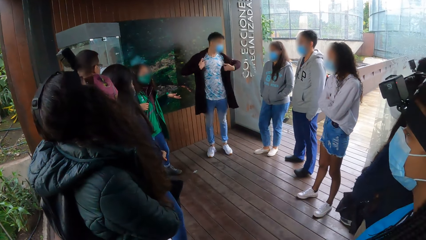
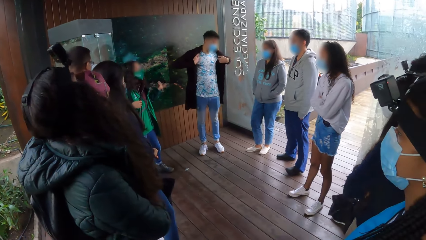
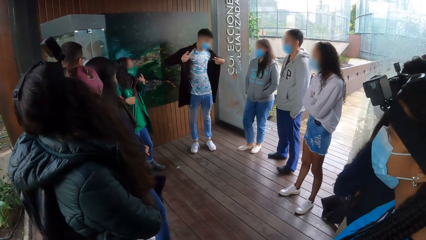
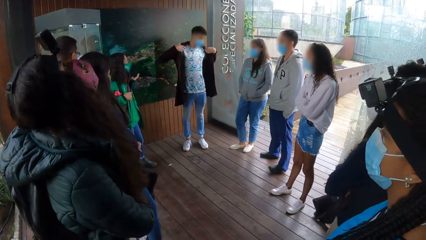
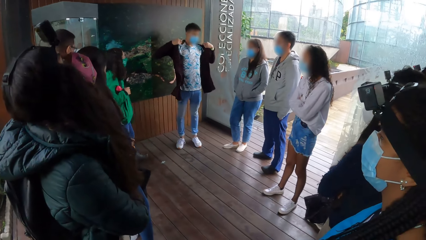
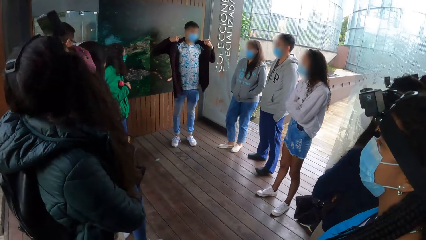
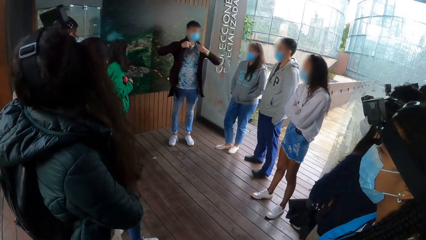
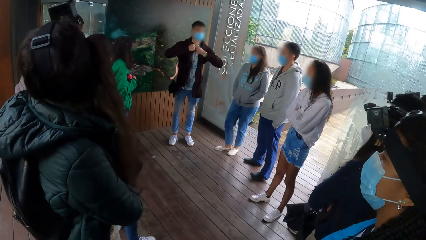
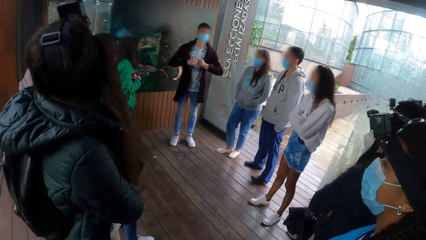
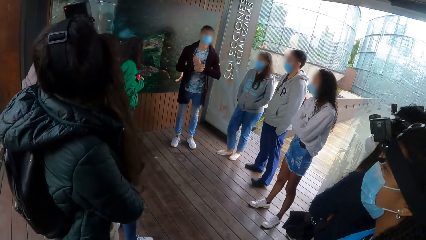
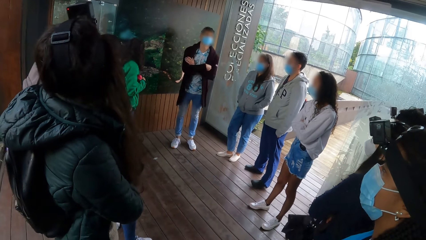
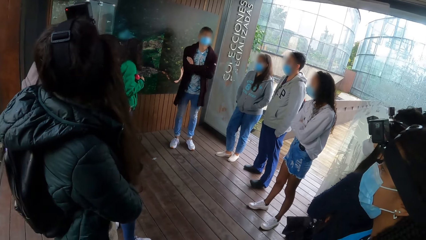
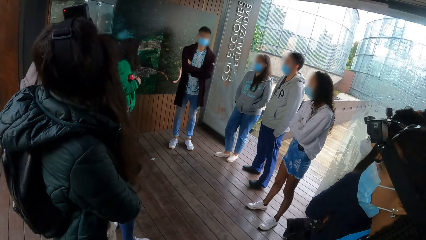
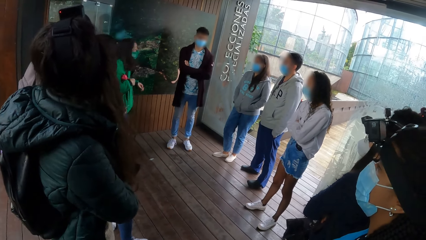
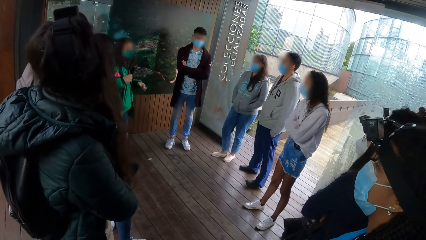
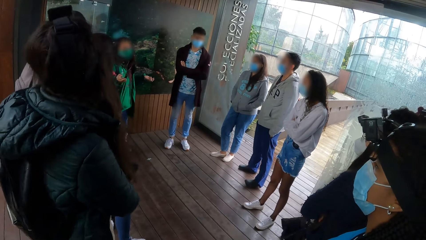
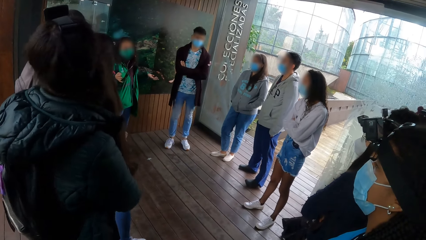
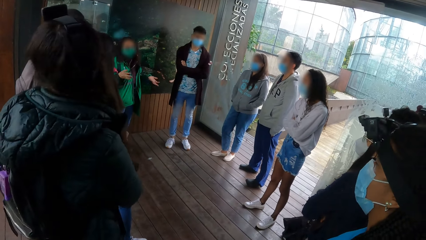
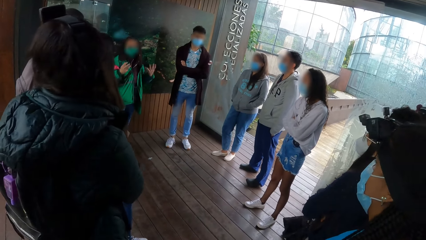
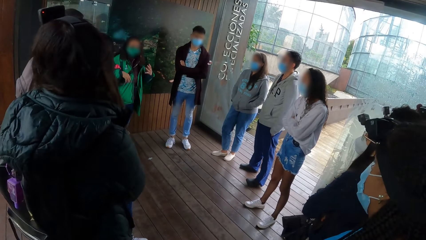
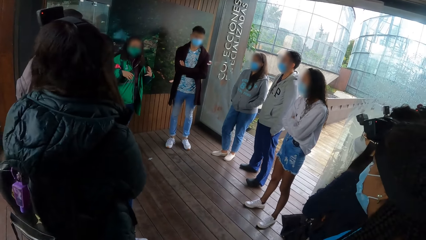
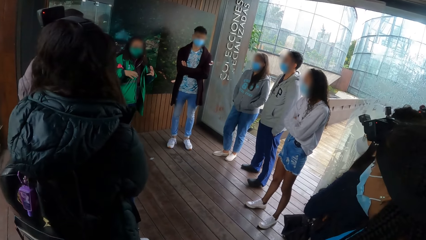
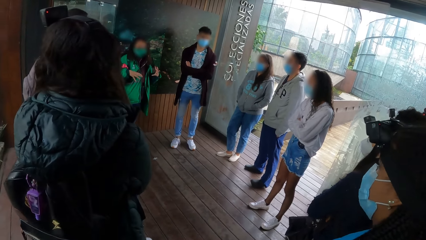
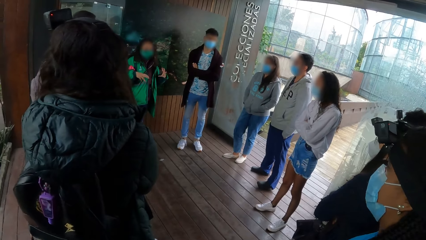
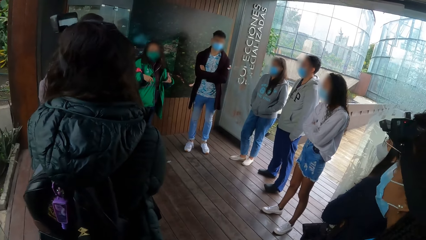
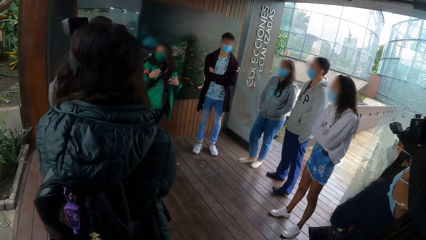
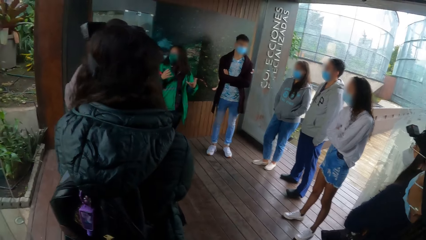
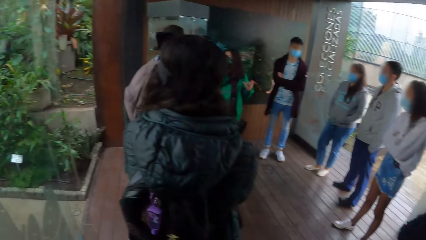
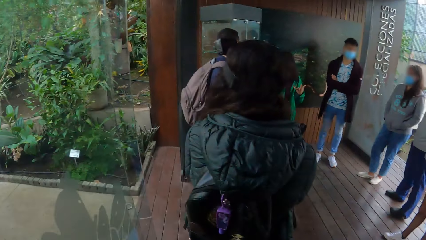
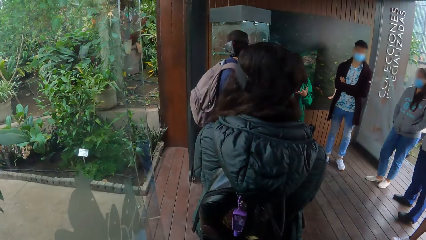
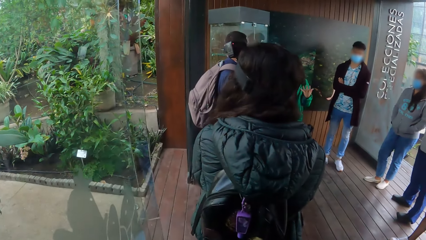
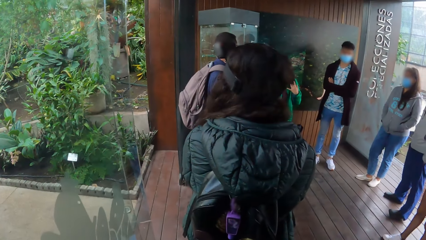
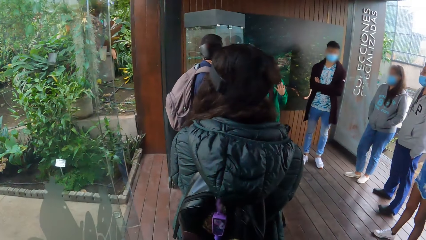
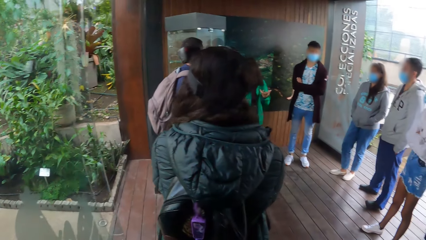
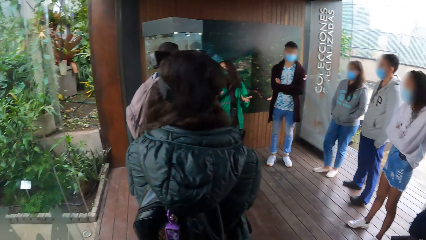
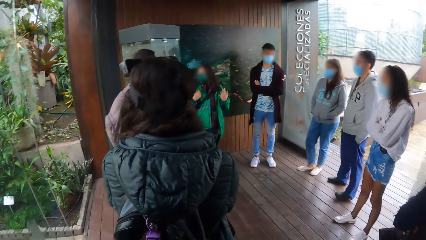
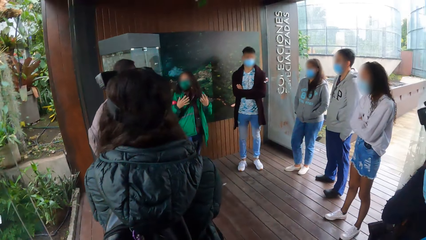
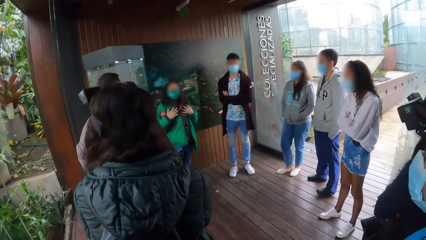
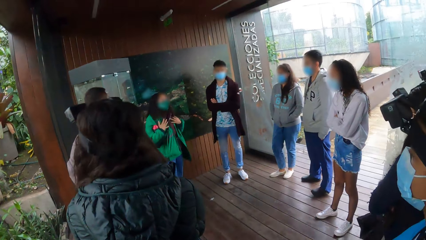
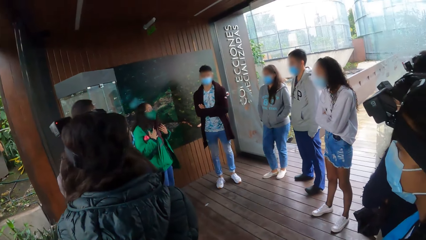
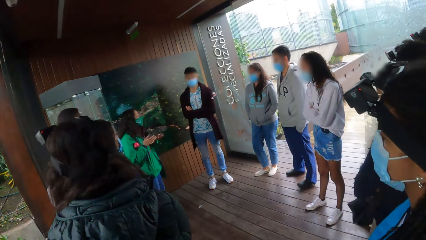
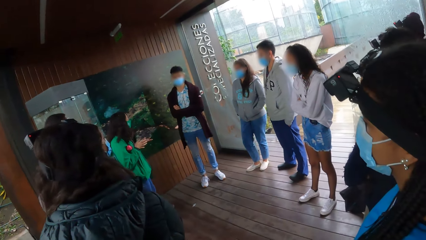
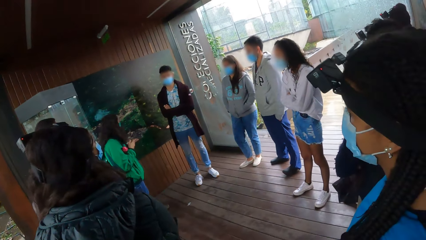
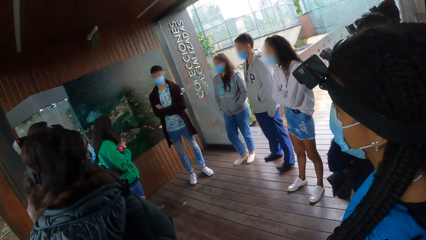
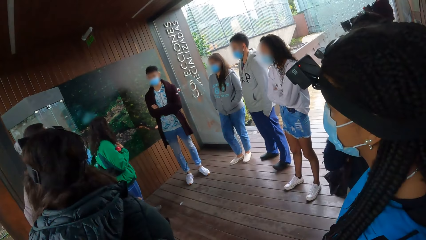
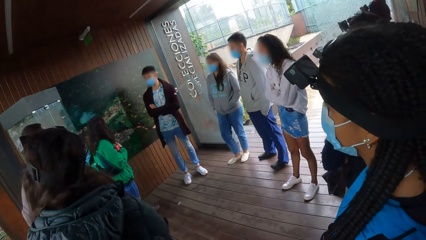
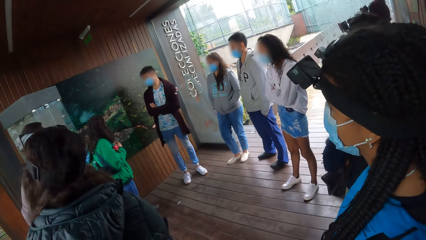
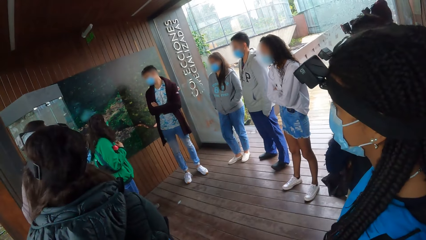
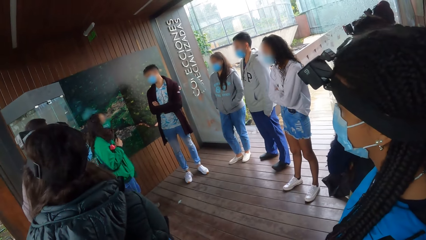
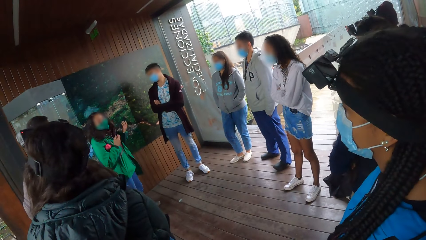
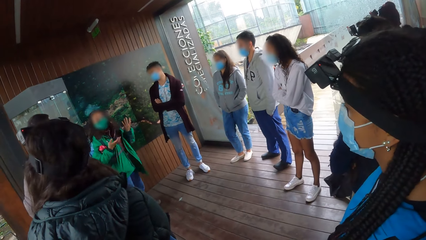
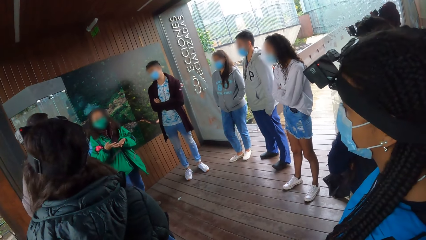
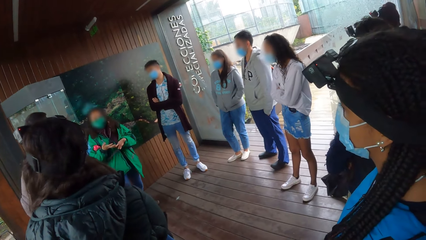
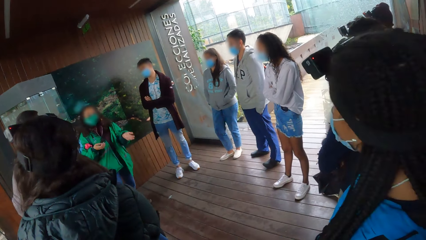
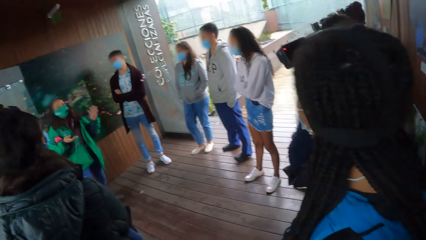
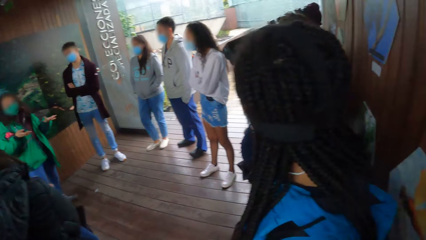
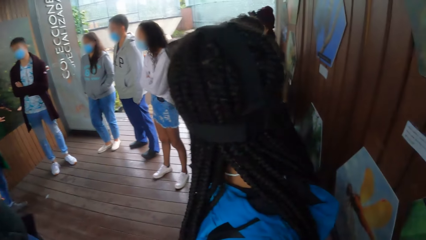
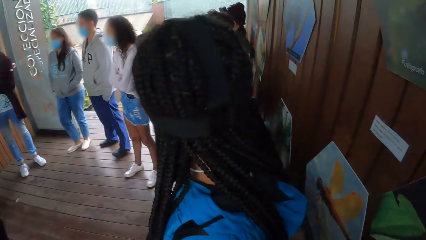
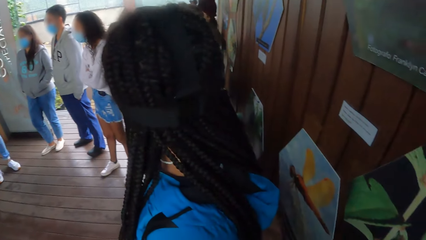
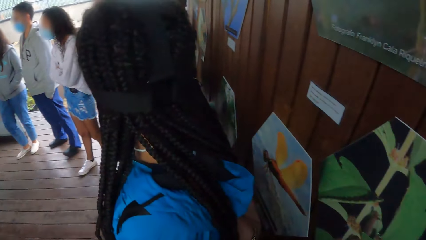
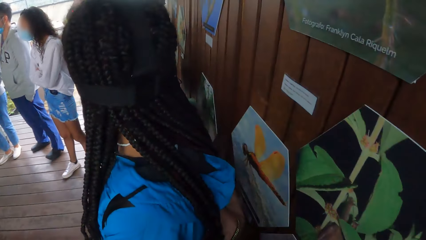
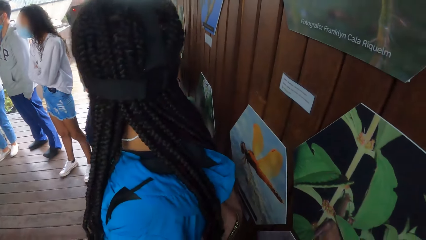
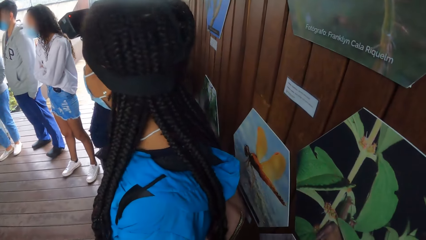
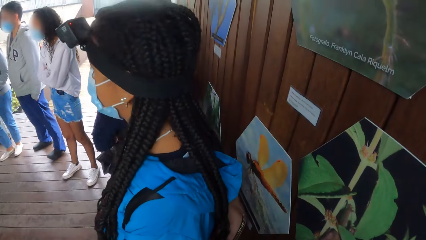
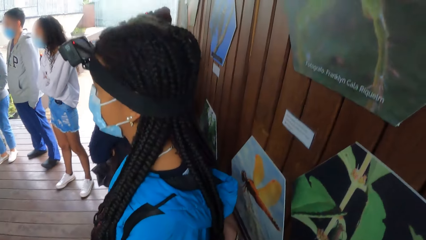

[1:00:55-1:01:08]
The camera wearer looks around.
